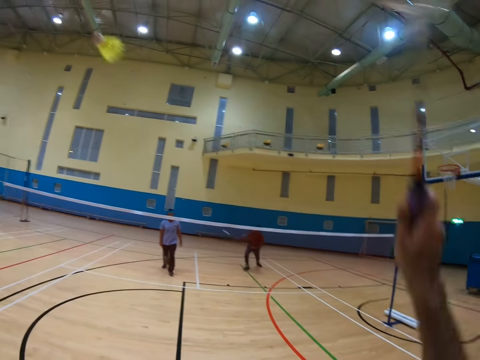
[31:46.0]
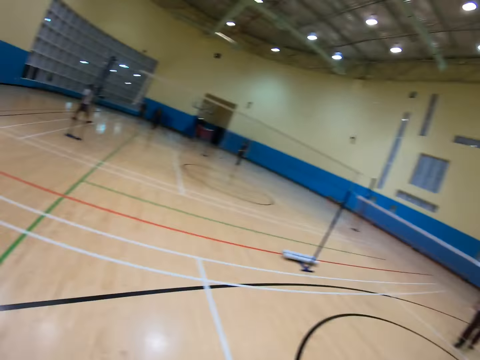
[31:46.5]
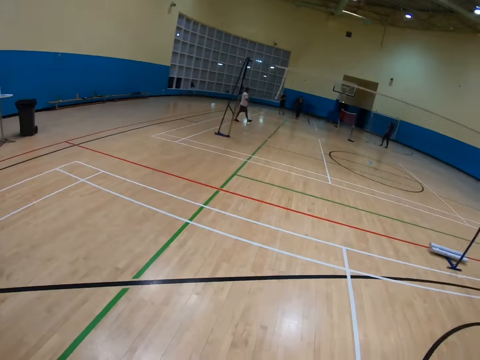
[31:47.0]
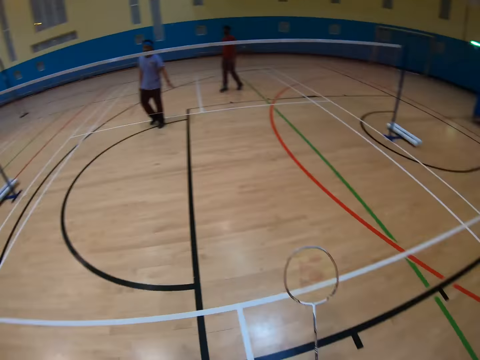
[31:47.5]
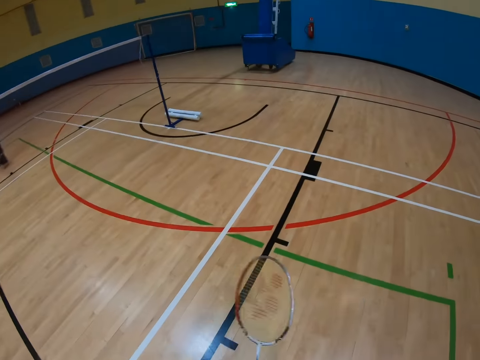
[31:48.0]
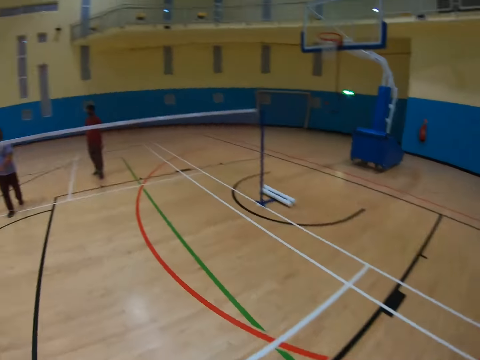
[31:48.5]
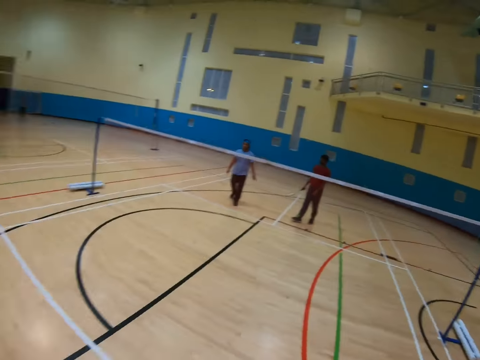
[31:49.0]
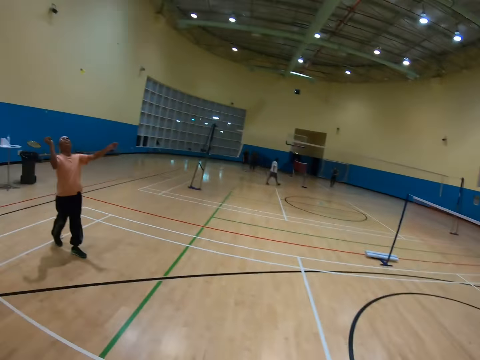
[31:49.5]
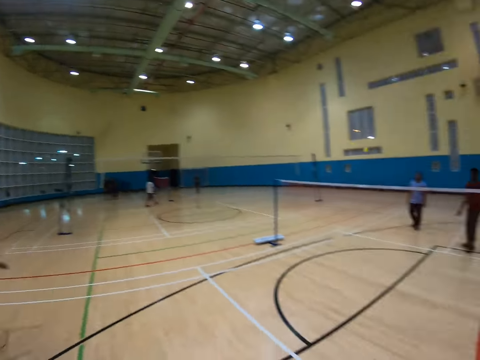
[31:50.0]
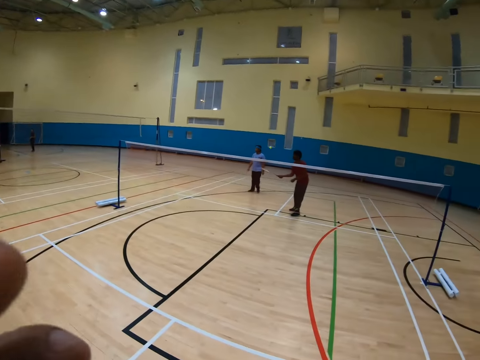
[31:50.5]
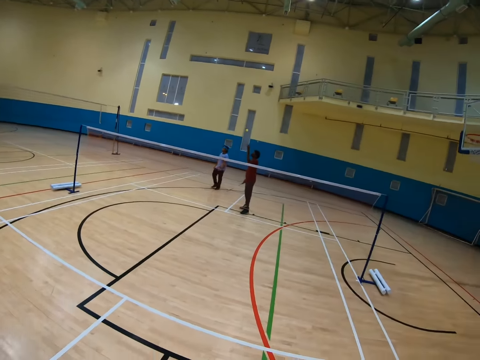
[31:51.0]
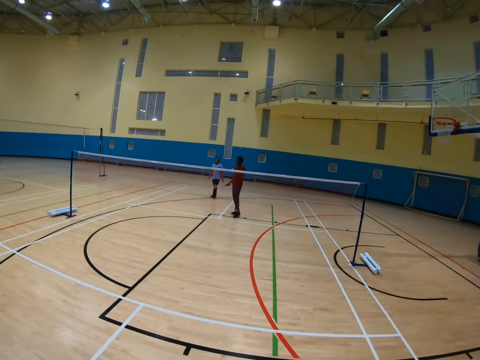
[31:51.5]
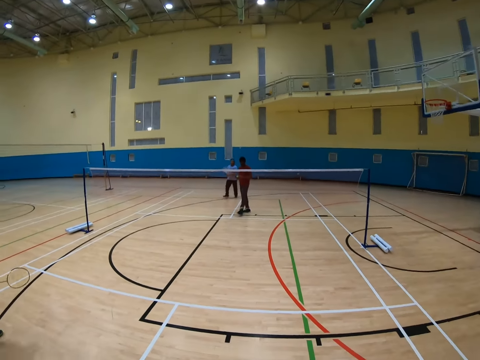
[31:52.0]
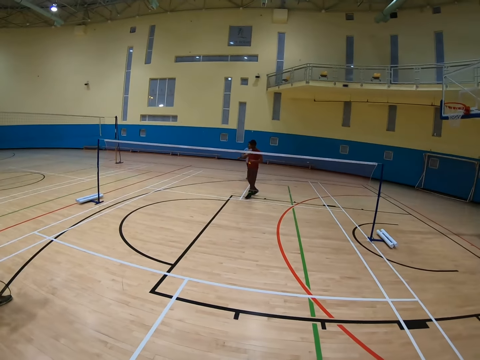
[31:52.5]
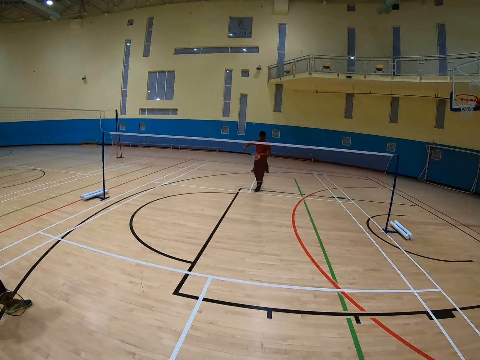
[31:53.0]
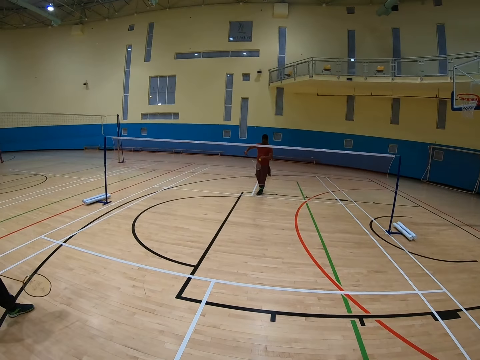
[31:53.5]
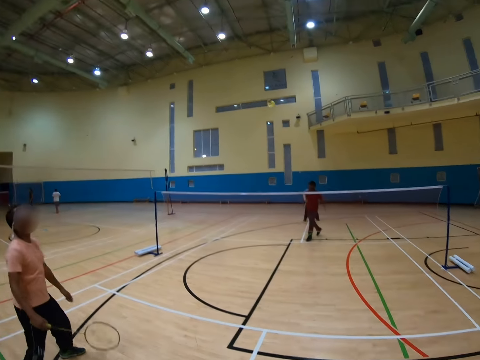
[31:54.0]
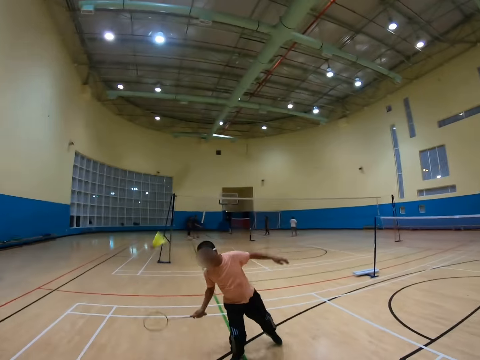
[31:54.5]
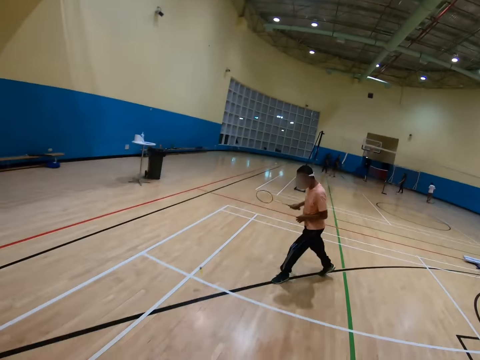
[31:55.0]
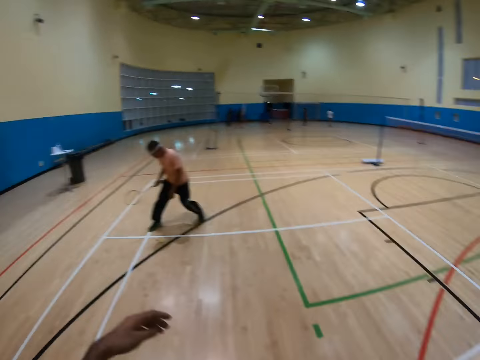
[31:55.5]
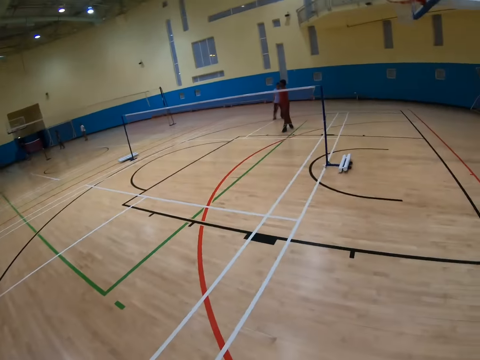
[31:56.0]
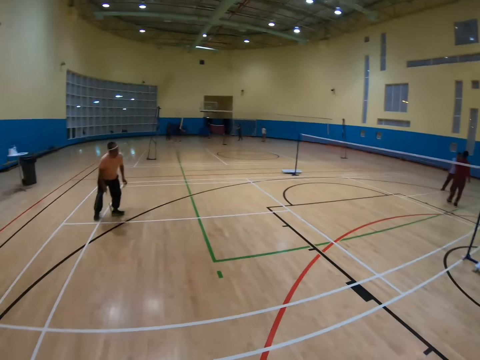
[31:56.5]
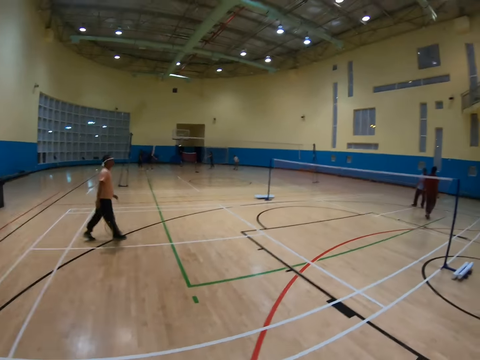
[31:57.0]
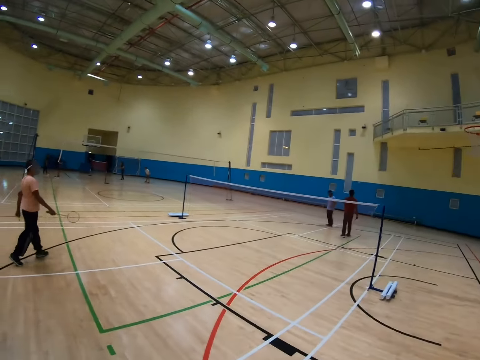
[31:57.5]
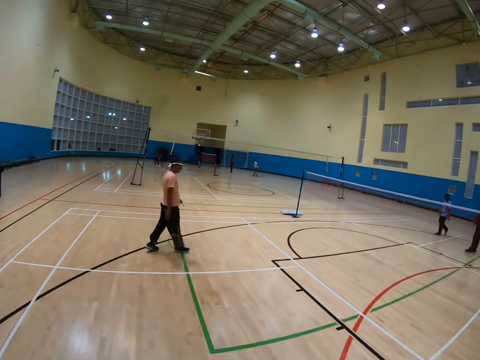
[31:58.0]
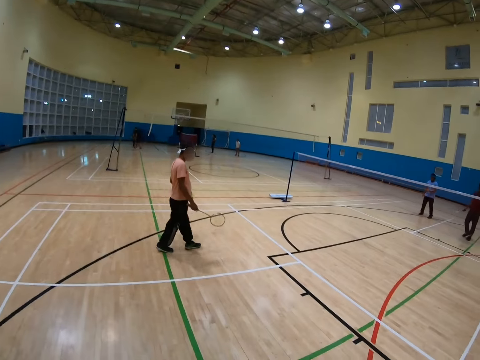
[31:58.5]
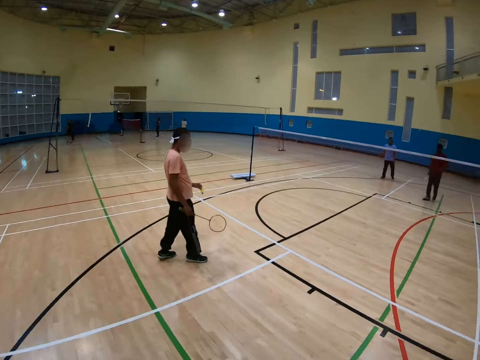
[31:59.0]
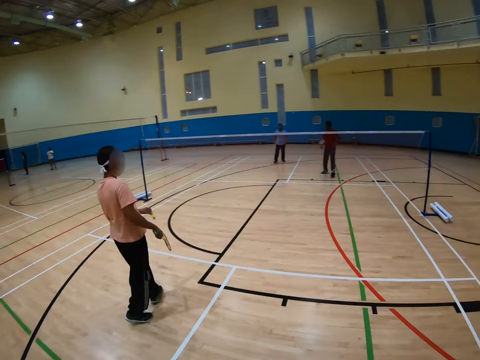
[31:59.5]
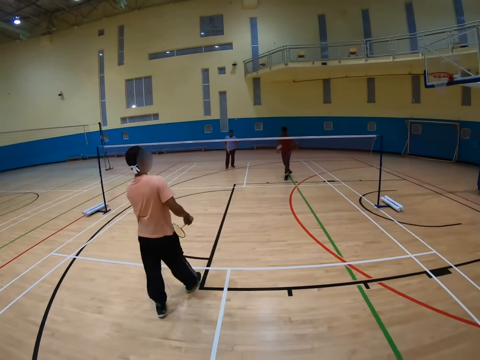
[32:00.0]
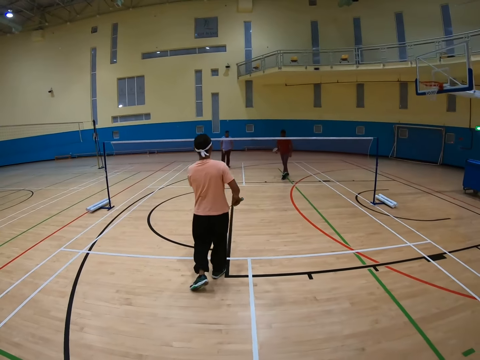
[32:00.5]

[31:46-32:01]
A man throws the shuttlecock. The camera wearer throws the shuttlecock. Another man throws the shuttlecock. The first man catches the shuttlecock and throws the shuttlecock. The other man picks up the shuttlecock and walks in the court.

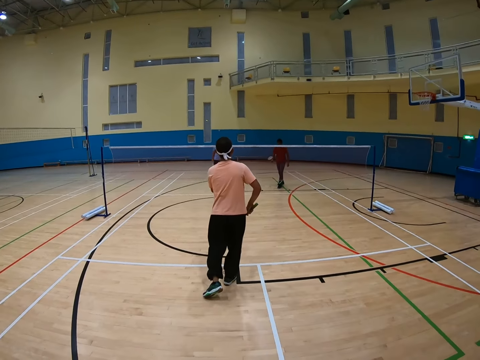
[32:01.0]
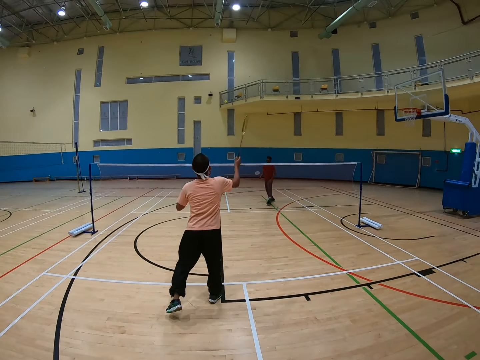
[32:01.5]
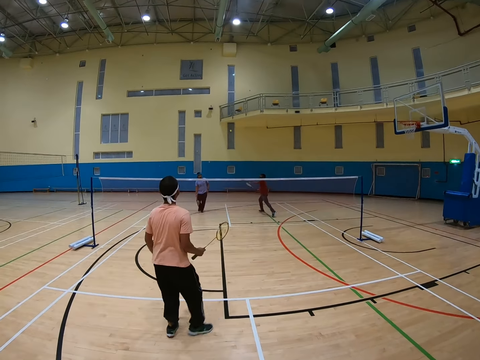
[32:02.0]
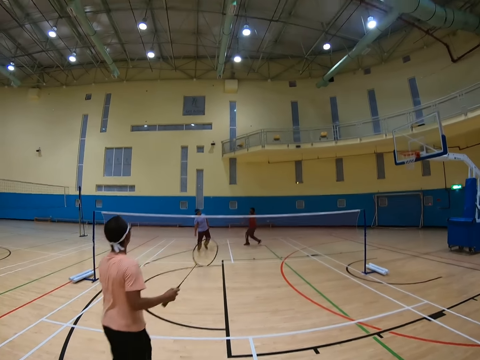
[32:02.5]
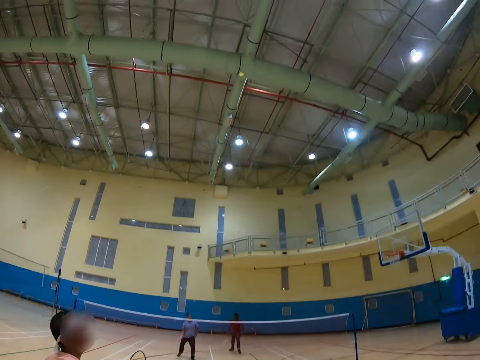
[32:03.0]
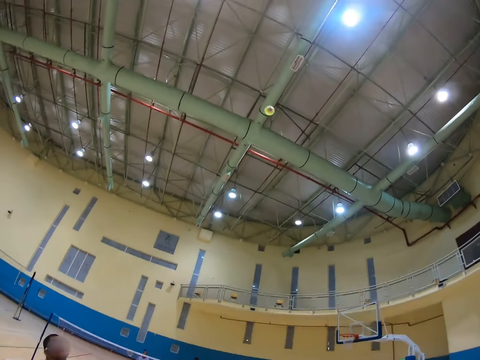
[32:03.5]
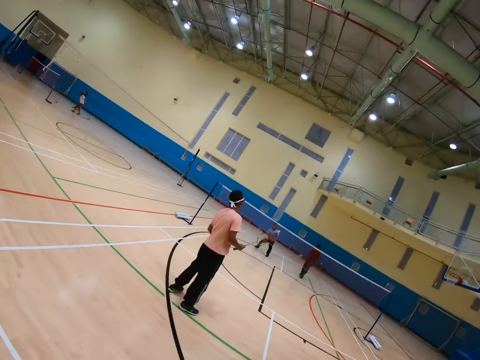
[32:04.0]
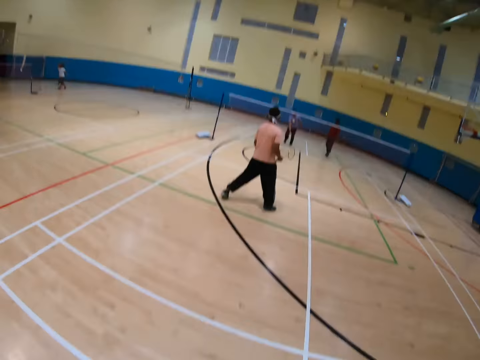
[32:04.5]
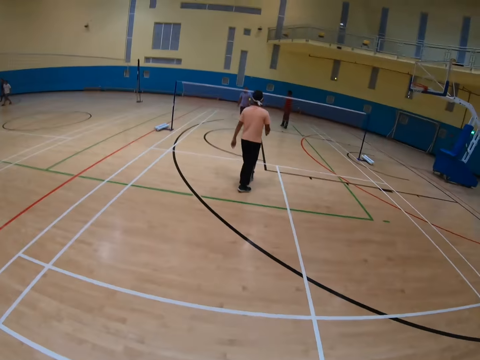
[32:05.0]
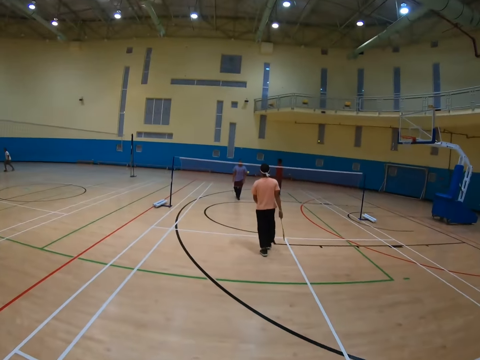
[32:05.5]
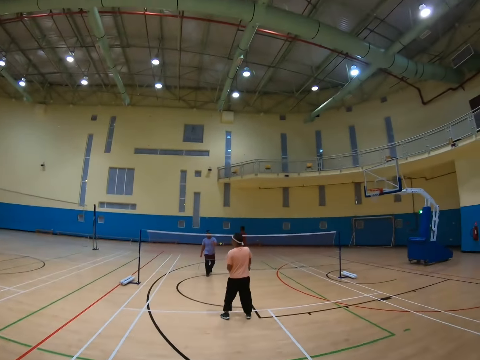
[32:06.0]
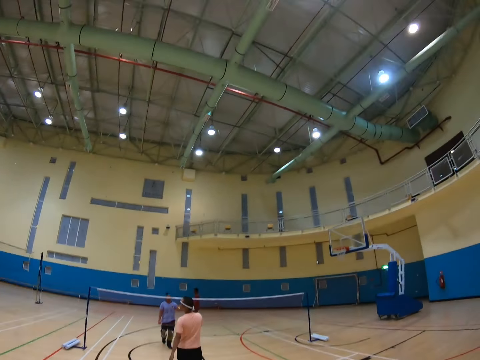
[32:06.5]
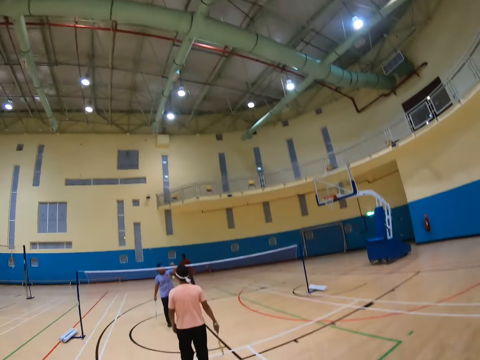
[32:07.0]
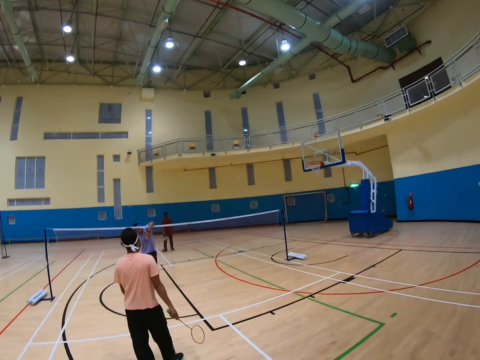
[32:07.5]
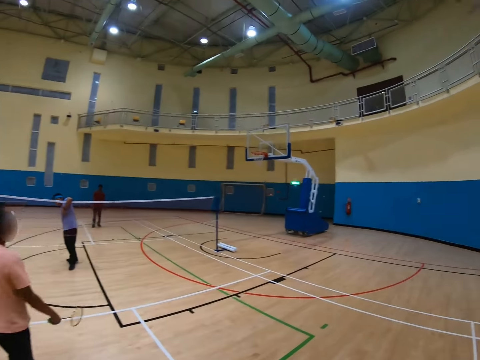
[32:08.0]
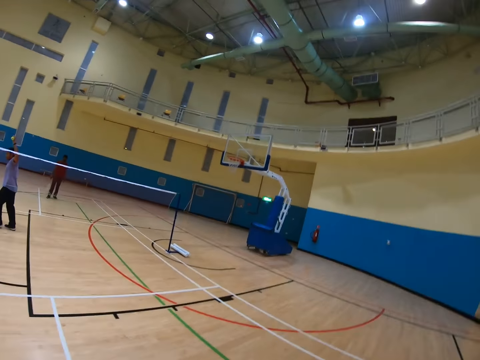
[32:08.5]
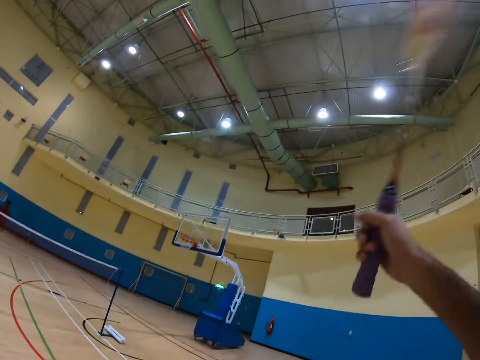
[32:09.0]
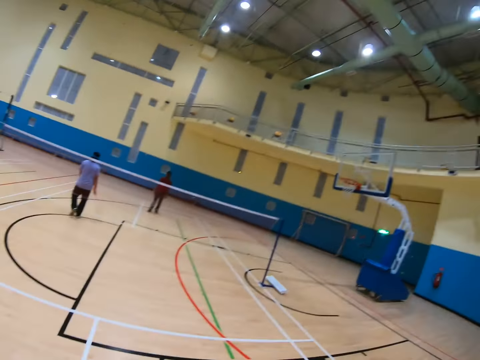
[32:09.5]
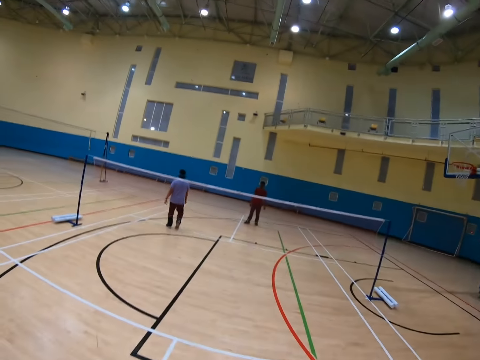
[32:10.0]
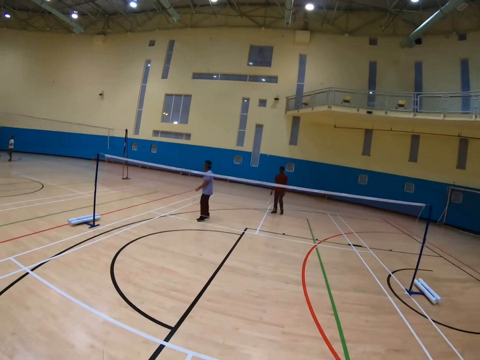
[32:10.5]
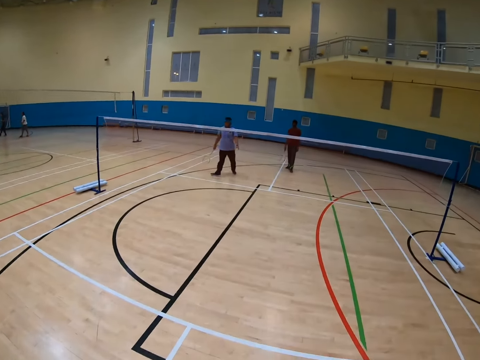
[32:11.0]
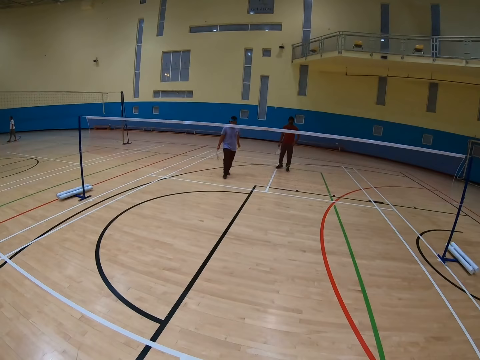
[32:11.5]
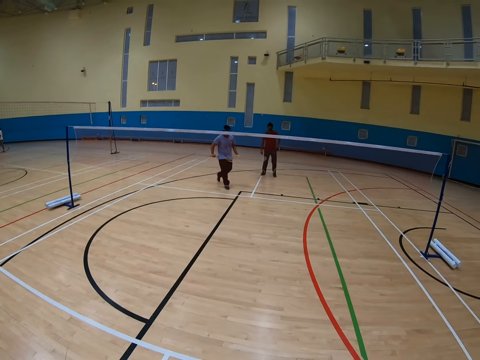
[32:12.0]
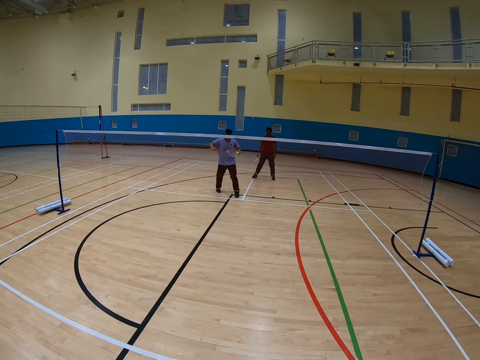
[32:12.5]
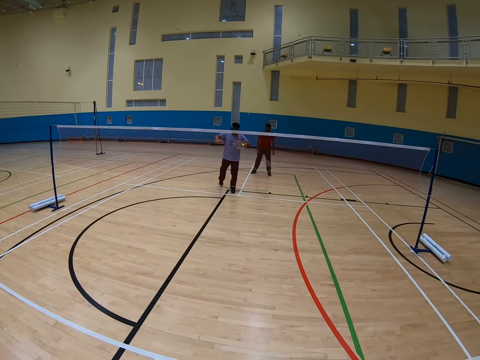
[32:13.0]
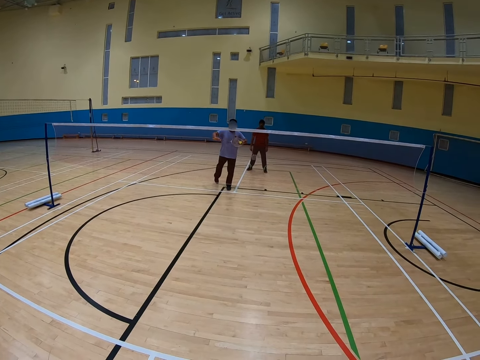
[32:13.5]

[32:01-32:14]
A man throws the shuttlecock. The camera wearer throws the shuttlecock.
